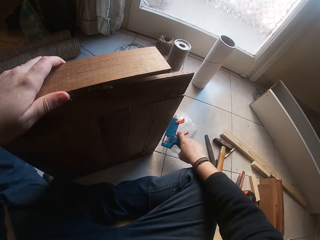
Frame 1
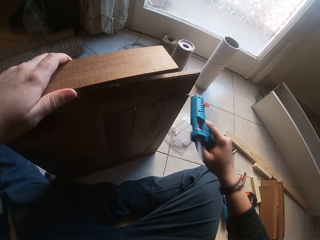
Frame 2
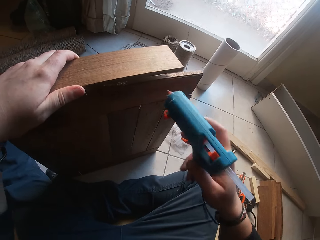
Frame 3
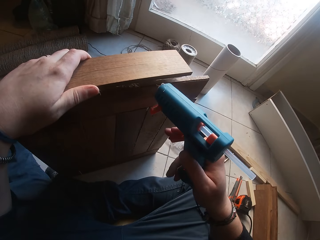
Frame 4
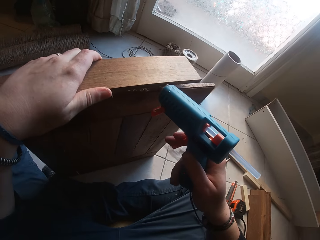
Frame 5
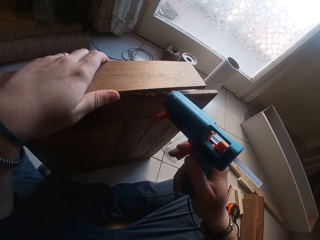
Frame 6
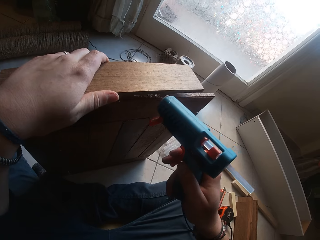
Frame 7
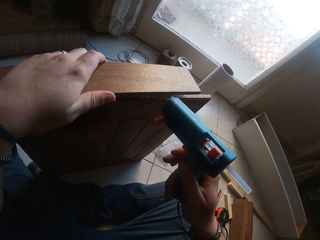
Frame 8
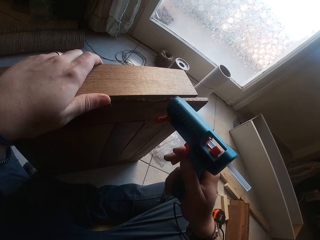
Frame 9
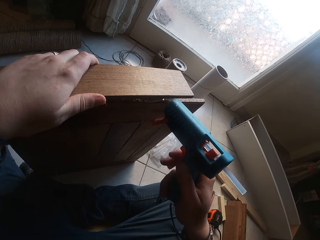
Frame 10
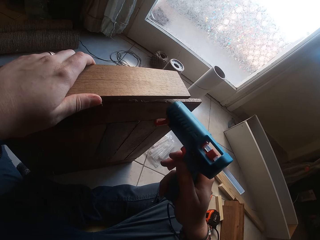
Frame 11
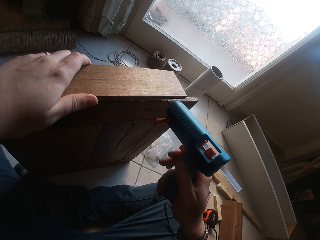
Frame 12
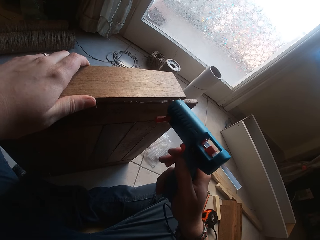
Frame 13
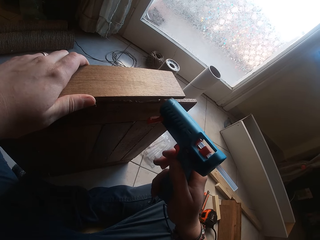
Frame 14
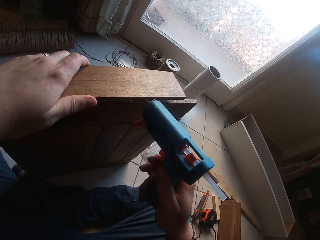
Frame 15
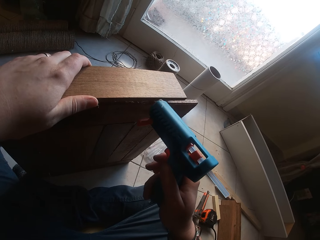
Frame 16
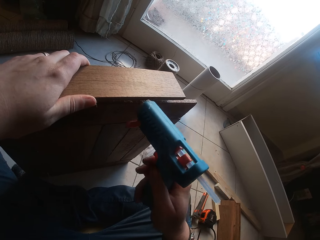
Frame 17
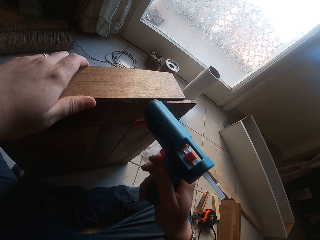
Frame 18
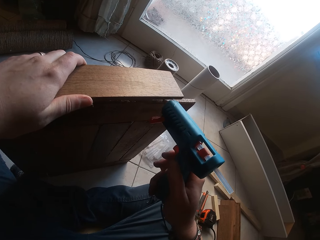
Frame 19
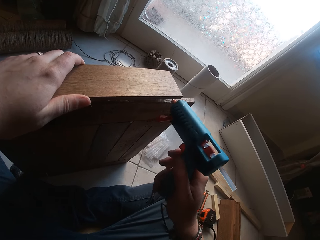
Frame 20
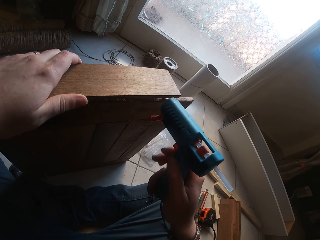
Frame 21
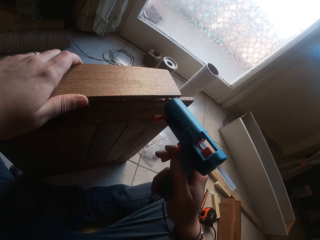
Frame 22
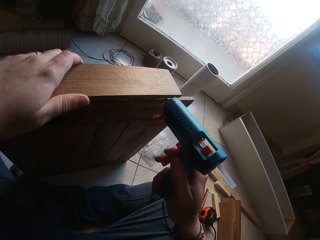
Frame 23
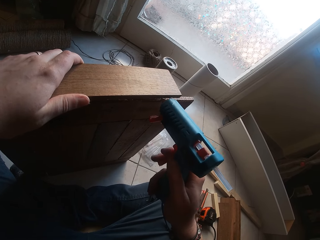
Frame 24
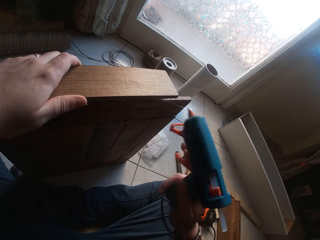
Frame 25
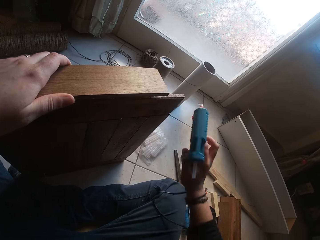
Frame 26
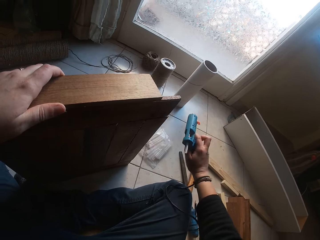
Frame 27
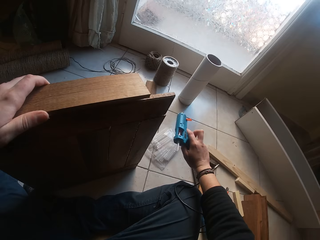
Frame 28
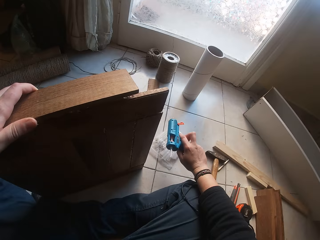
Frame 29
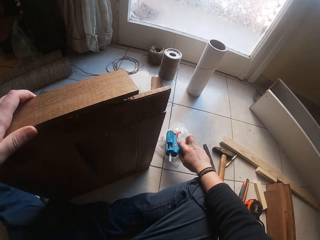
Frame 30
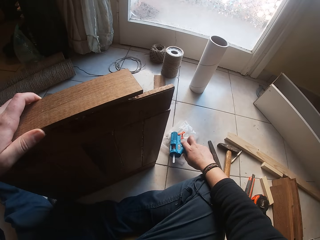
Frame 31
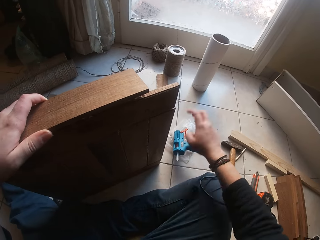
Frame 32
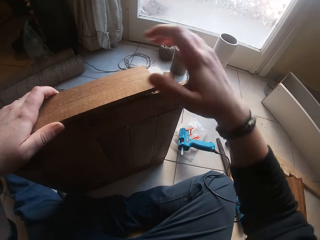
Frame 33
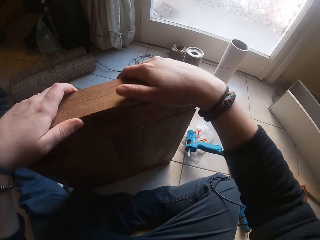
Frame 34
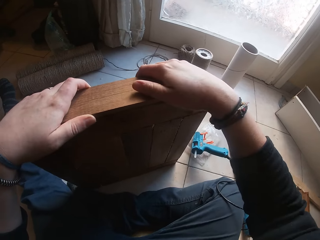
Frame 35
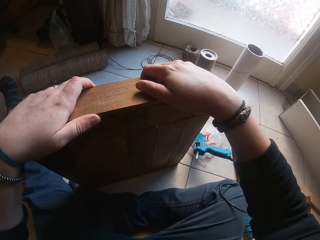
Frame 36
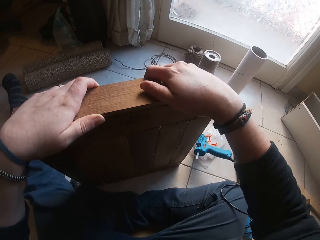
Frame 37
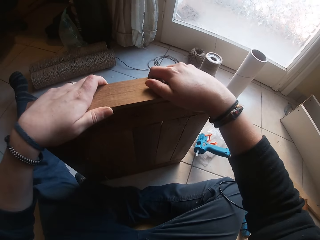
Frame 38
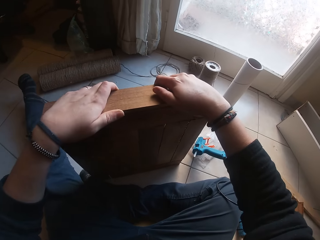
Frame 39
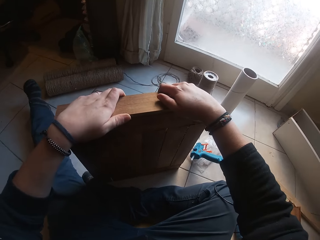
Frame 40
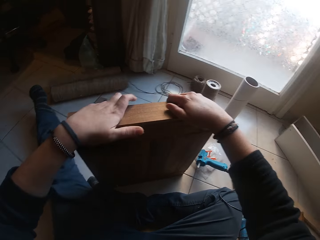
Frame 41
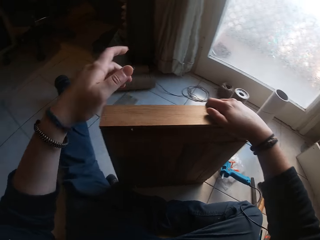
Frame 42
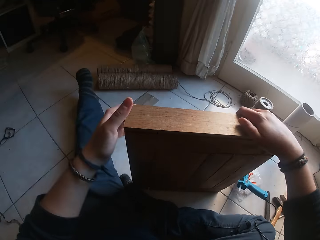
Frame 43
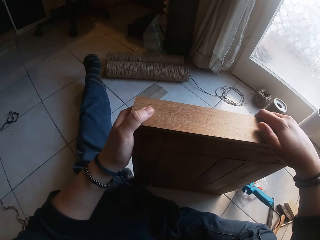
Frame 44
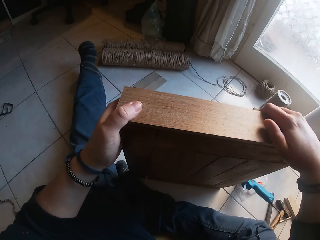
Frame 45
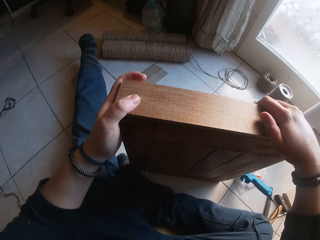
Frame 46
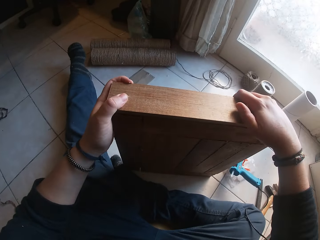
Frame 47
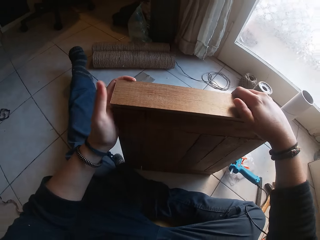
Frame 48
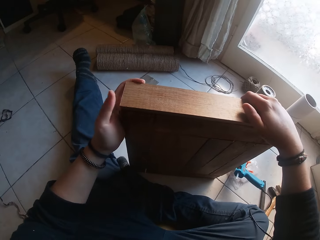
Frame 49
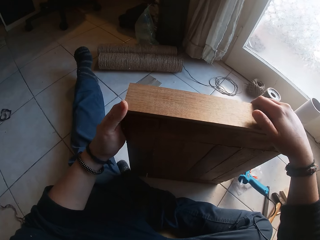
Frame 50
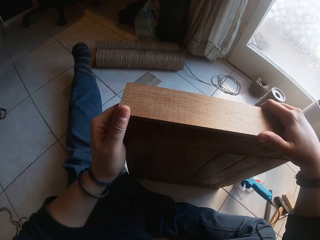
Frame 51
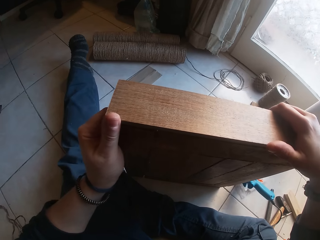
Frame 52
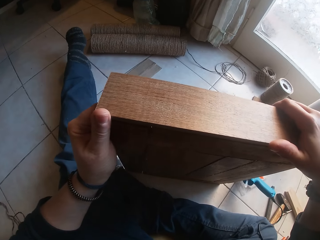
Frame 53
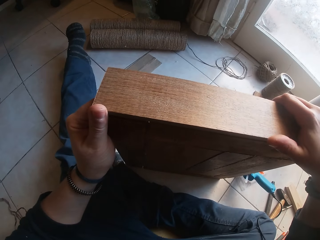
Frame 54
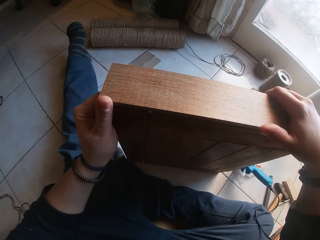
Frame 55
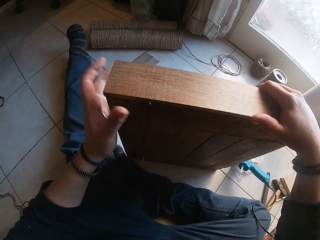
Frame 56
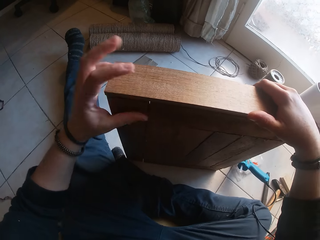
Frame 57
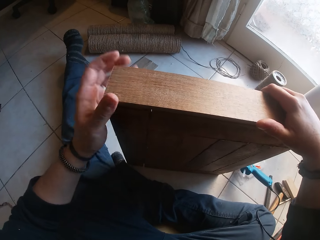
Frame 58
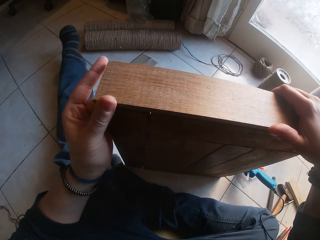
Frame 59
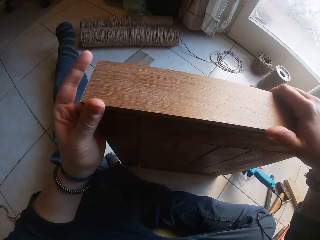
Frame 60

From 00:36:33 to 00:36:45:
The camera wearer moves the right hand. He picks the heating glue gun on the floor. He lifts the glue gun. He applies glue to the side of the wooden board with the heating glue gun in his right hand. He moves the glue gun. He places the heating glue gun on the floor with his right hand. He lifts the right hand. He presses the wood plank to the wooden board with both hands. He moves the left hand. He presses the wood. He moves the left hand.

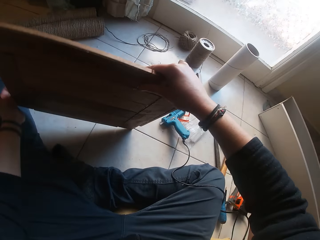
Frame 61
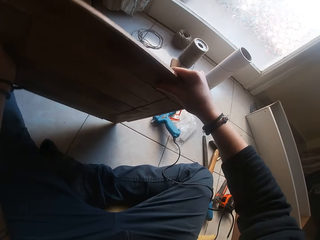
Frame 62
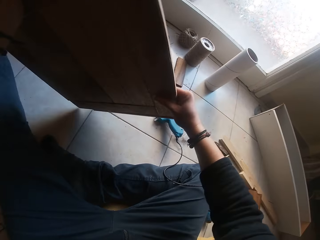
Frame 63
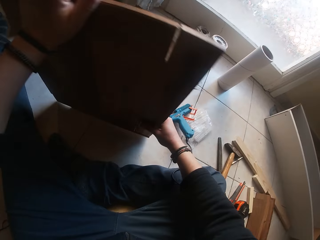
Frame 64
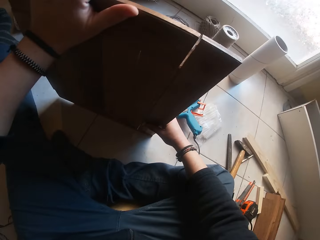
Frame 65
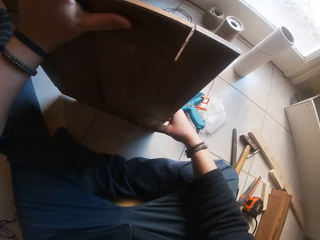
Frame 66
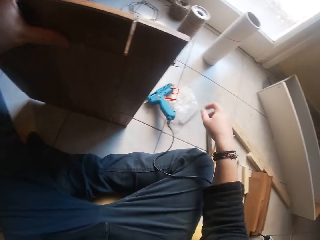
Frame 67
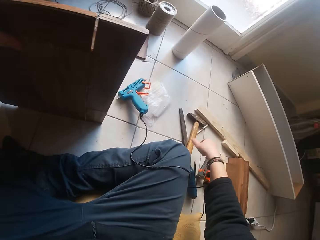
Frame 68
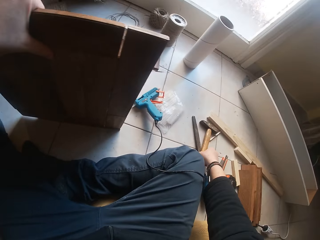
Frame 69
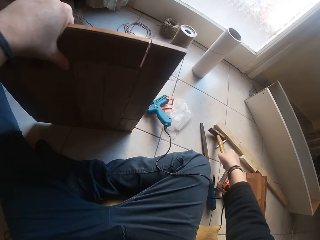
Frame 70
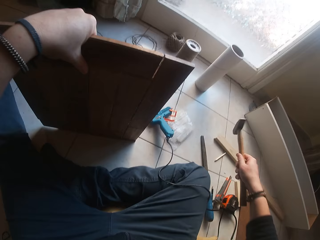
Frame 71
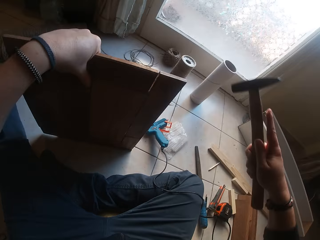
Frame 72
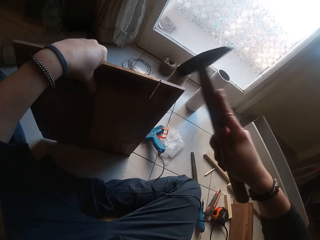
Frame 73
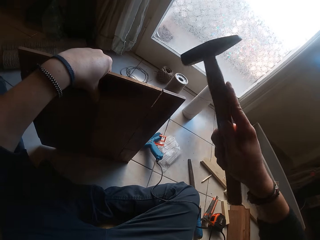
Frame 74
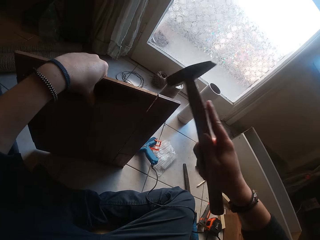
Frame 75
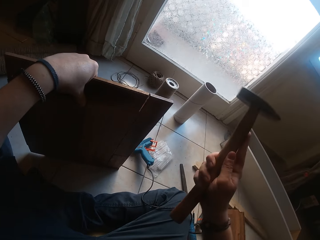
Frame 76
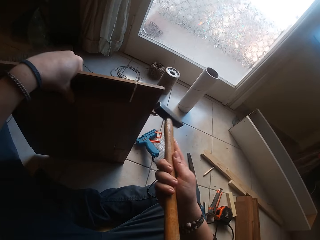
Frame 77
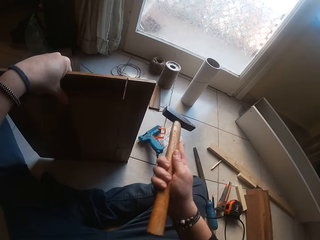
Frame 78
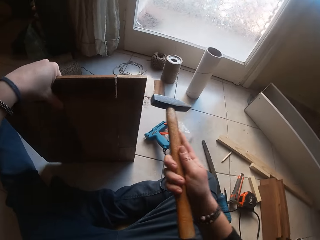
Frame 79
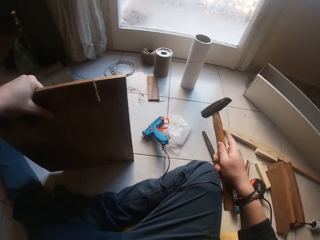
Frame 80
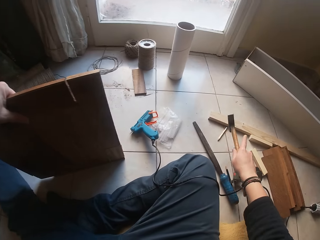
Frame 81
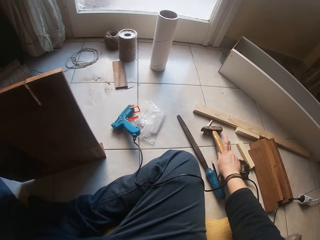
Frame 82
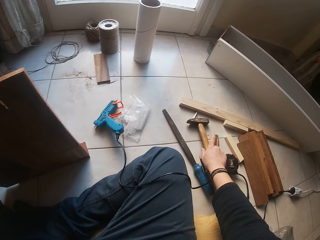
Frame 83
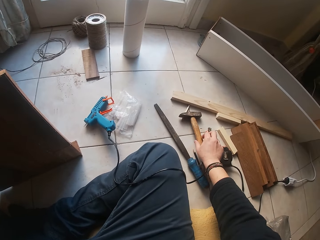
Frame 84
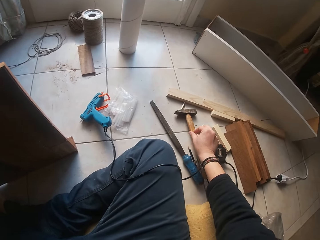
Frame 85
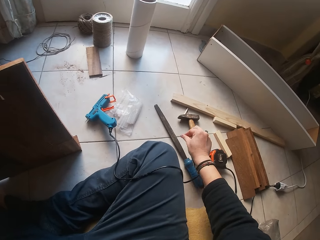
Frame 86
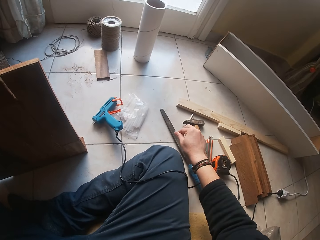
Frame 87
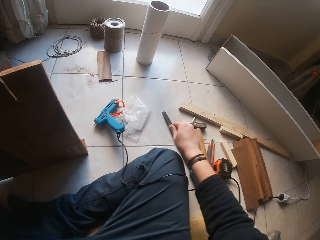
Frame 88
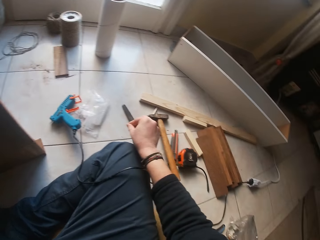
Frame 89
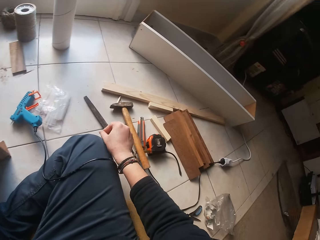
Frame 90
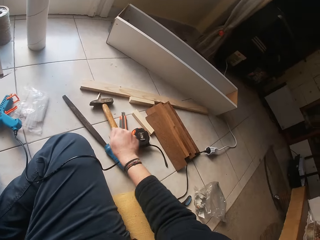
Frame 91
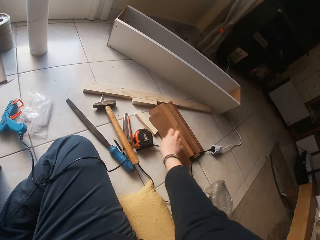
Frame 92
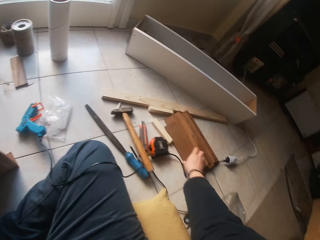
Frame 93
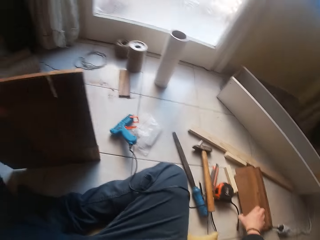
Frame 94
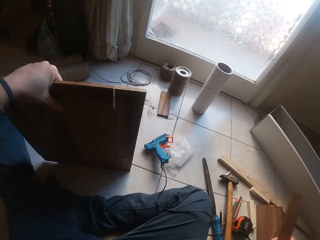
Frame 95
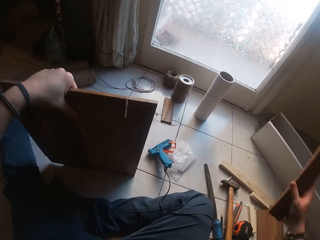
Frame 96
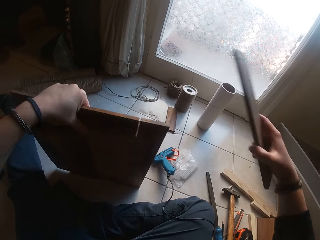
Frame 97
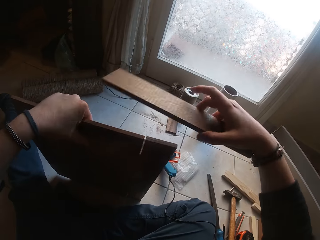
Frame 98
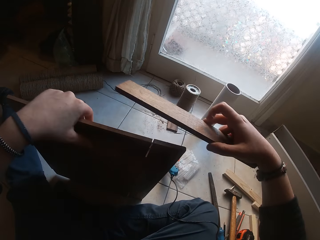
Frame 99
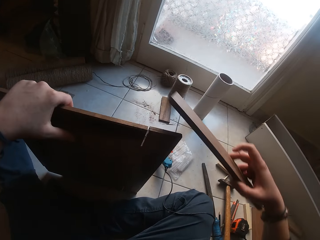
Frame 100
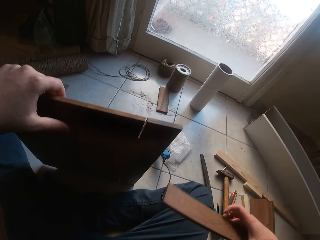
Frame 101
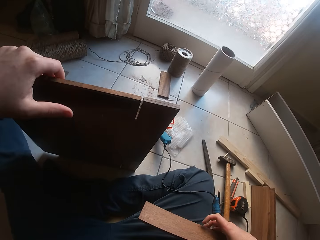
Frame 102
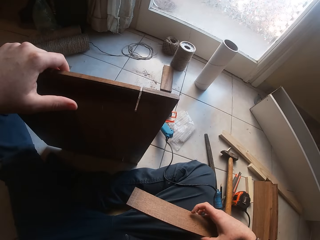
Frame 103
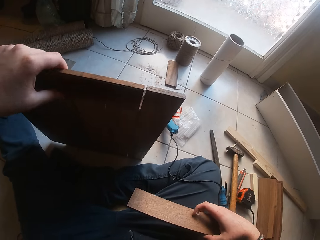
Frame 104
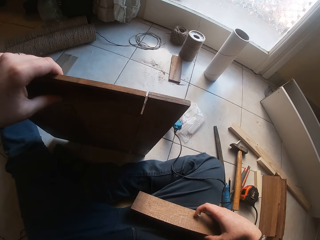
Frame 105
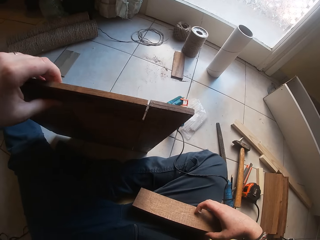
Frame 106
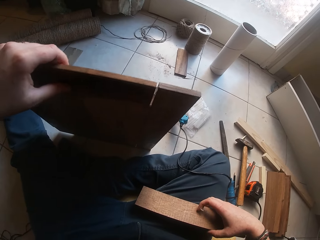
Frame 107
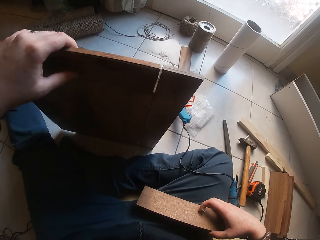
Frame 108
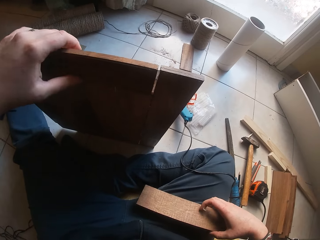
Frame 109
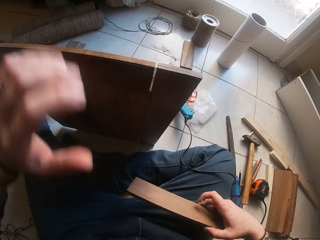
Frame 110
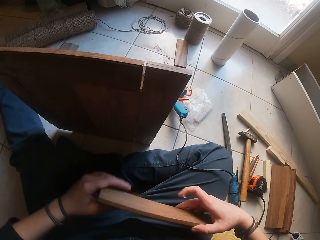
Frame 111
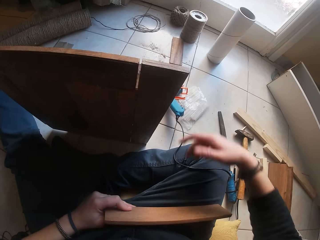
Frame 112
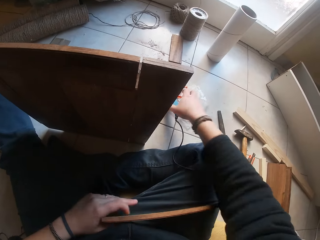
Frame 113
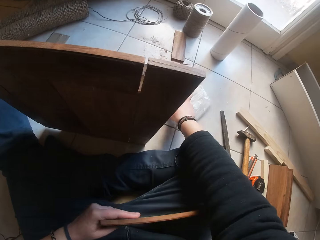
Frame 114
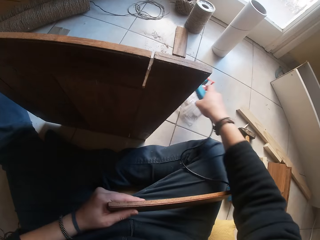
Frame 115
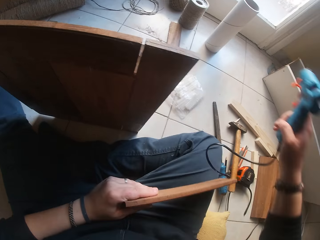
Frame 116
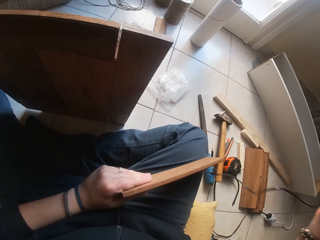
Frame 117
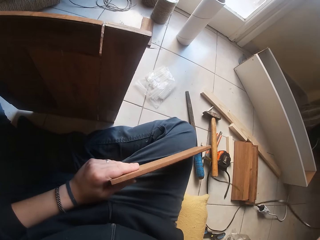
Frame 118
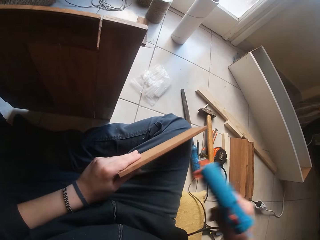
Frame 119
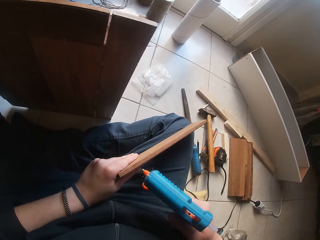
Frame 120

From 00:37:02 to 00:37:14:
The camera wearer flips the wooden board over with both hands. He places the wood down. He moves the right hand. He picks a hammer from the floor with his right hand. He lifts the hammer. He hammers the wooden board with the hammer in his right hand. He moves the hammer. He places the hammer on the floor with his right hand. He moves the right hand. He picks a wood plank on the floor with his right hand. He lifts the wood. He moves the wood. He looks at the wood. He holds the wood plank with his right hand. He lets go of the big wood. He moves the right hand. He picks a heating glue gun from the floor with his right hand. He lifts the glue gun.
